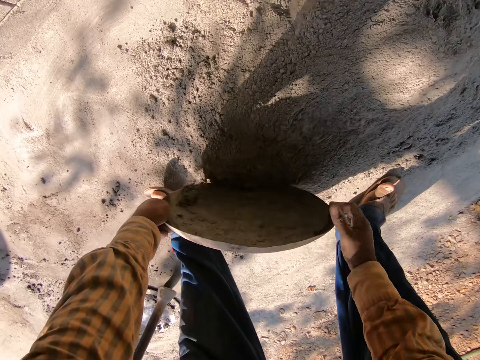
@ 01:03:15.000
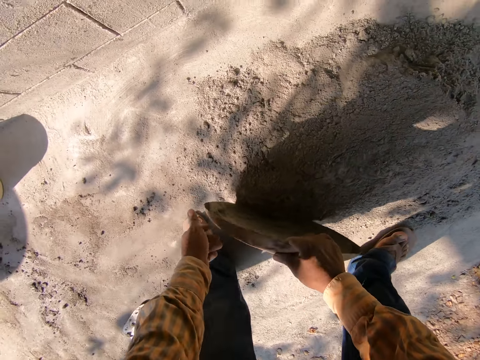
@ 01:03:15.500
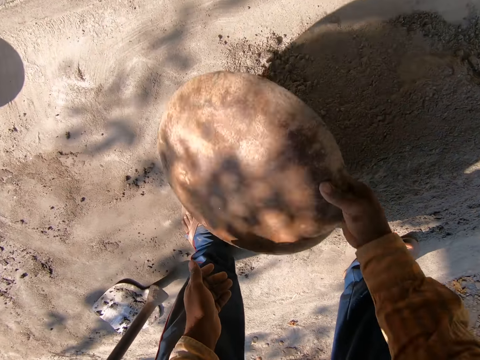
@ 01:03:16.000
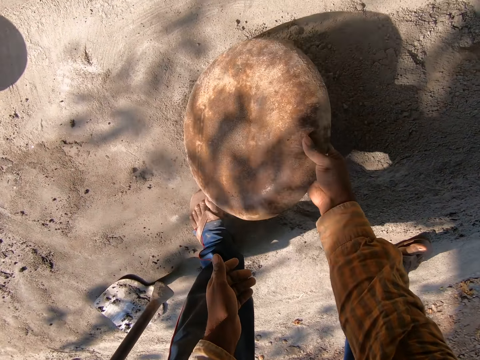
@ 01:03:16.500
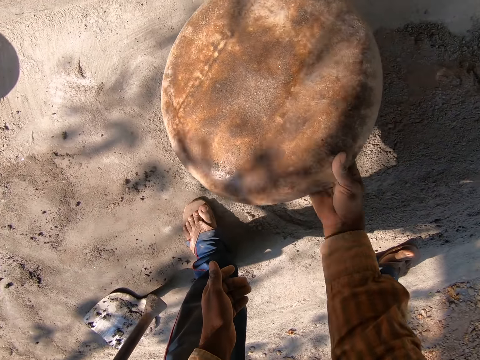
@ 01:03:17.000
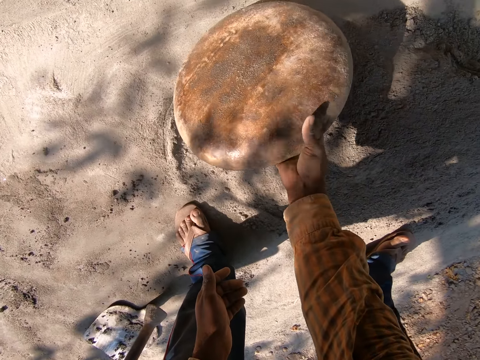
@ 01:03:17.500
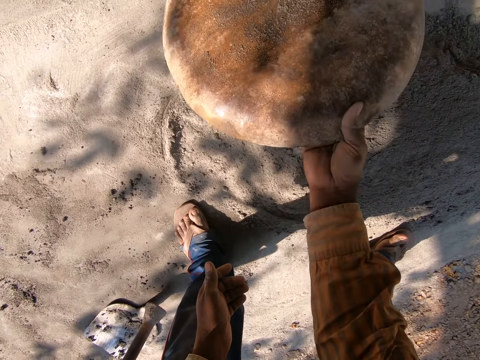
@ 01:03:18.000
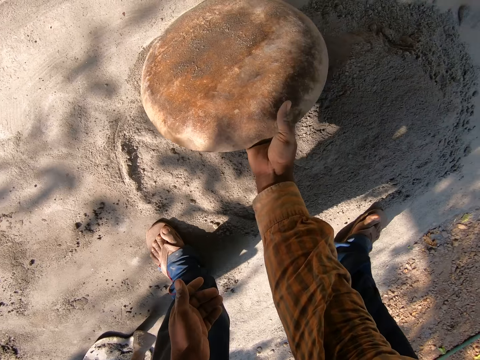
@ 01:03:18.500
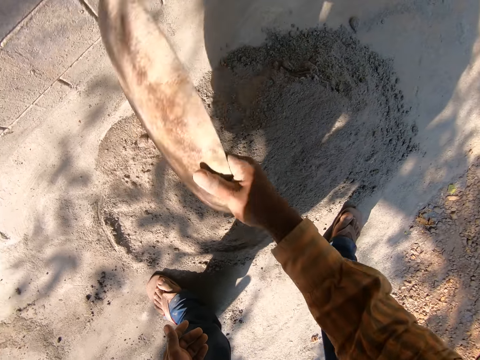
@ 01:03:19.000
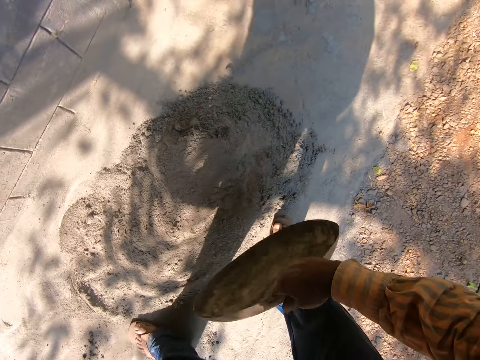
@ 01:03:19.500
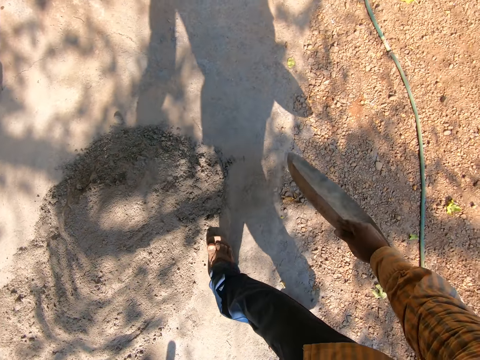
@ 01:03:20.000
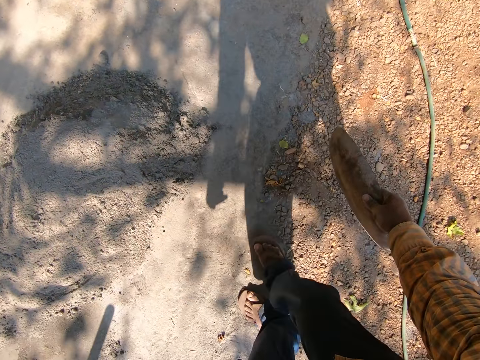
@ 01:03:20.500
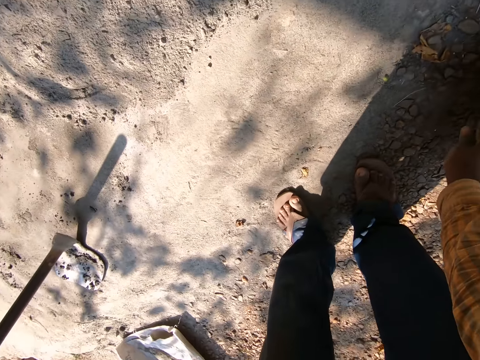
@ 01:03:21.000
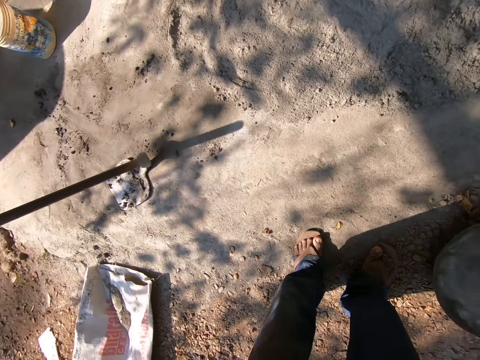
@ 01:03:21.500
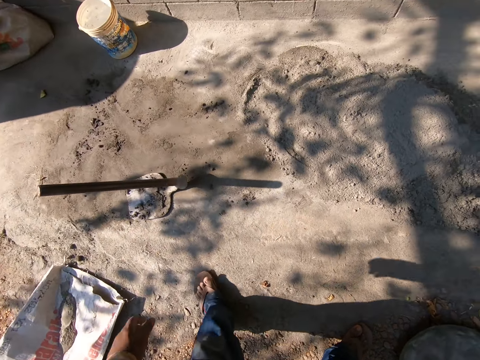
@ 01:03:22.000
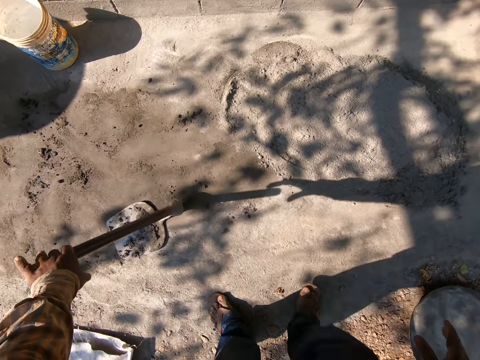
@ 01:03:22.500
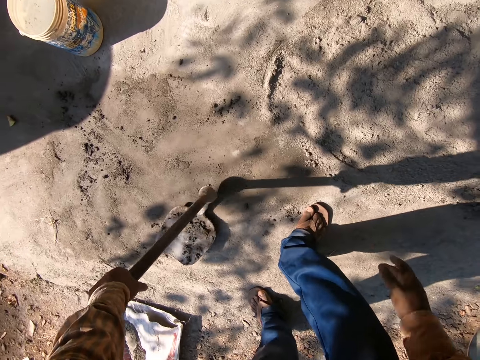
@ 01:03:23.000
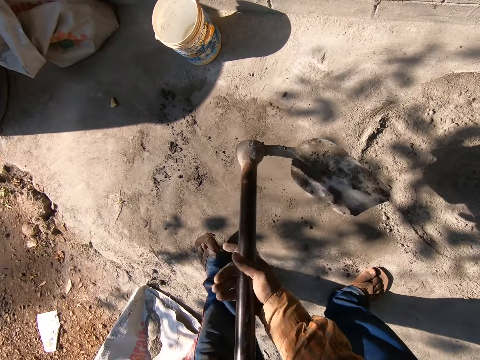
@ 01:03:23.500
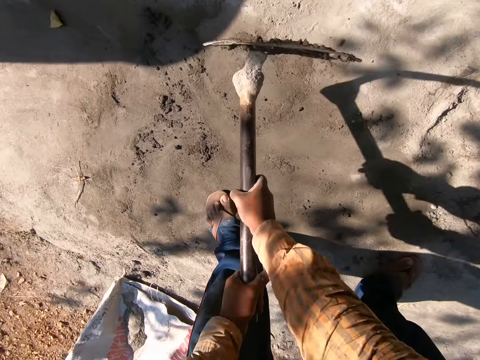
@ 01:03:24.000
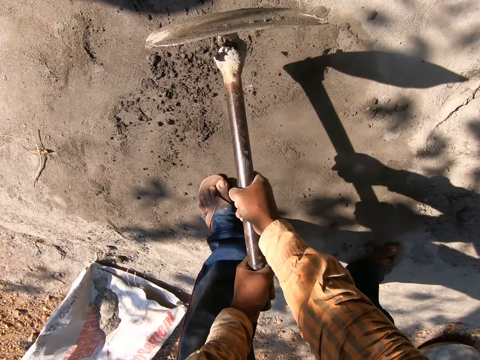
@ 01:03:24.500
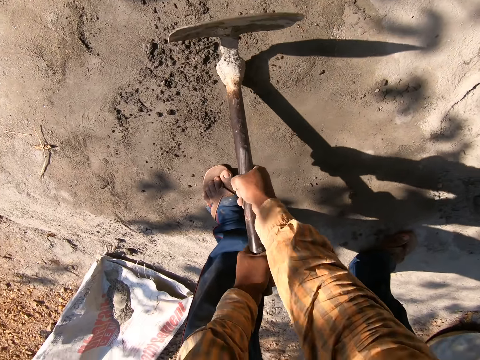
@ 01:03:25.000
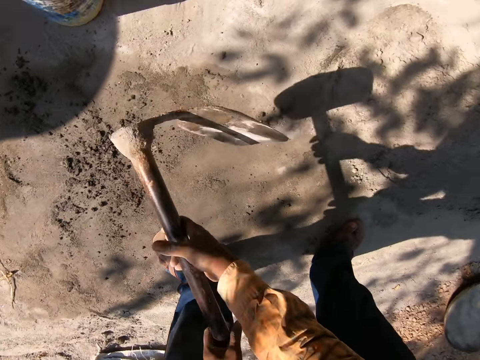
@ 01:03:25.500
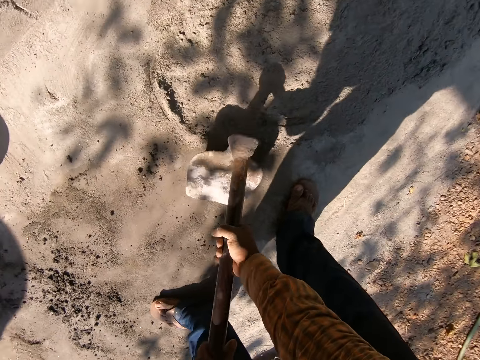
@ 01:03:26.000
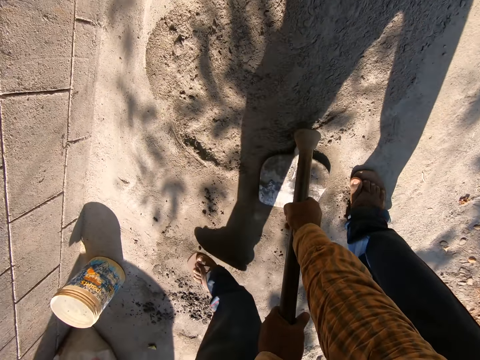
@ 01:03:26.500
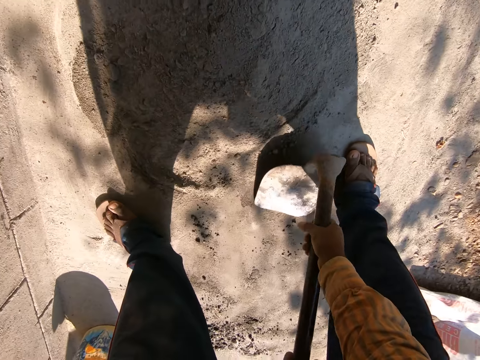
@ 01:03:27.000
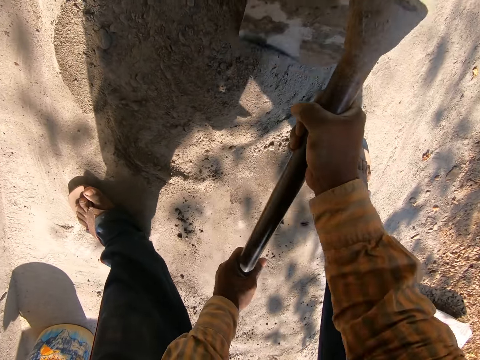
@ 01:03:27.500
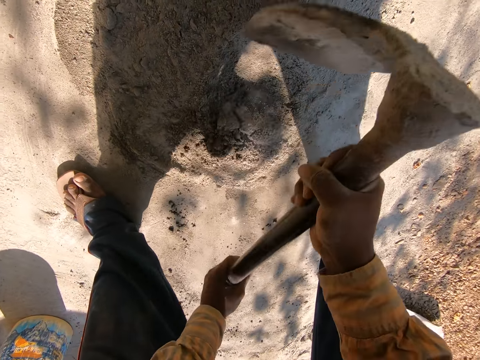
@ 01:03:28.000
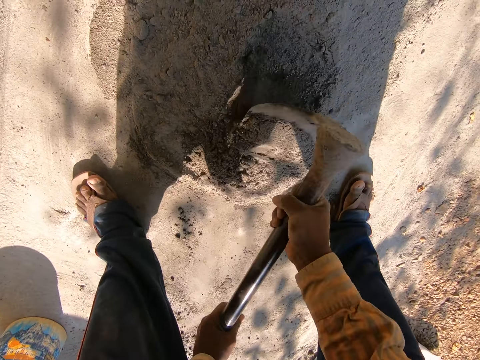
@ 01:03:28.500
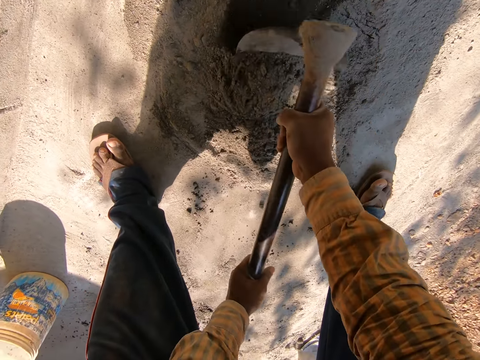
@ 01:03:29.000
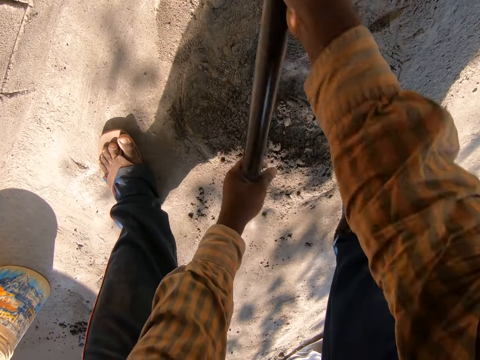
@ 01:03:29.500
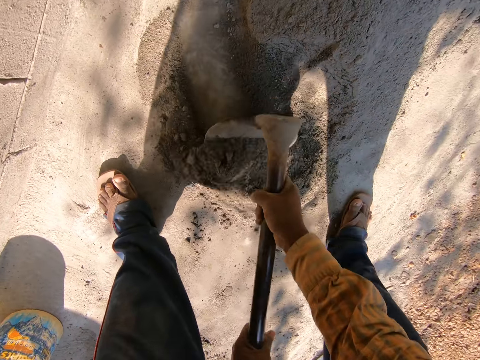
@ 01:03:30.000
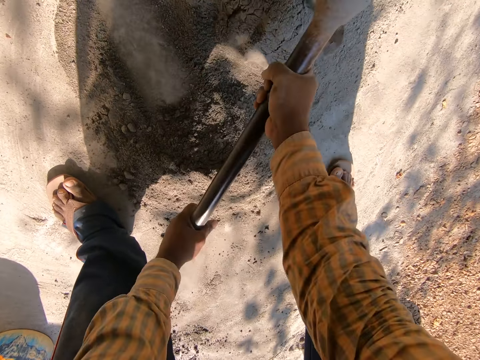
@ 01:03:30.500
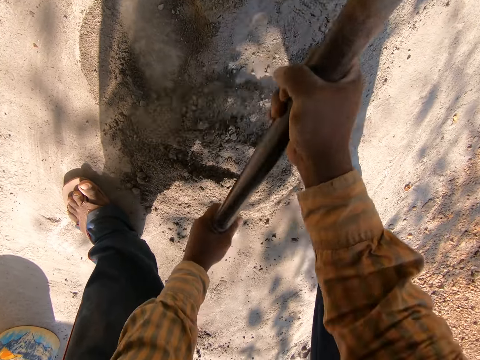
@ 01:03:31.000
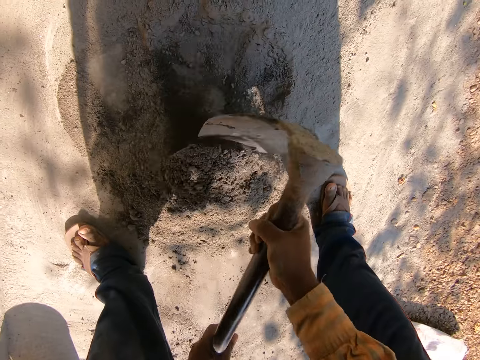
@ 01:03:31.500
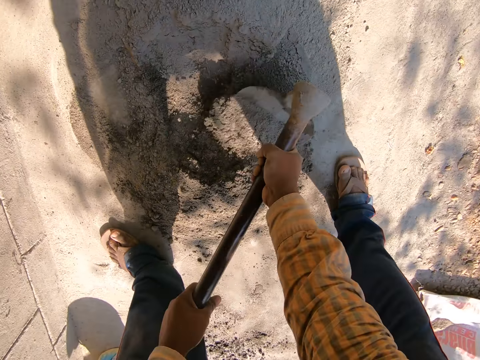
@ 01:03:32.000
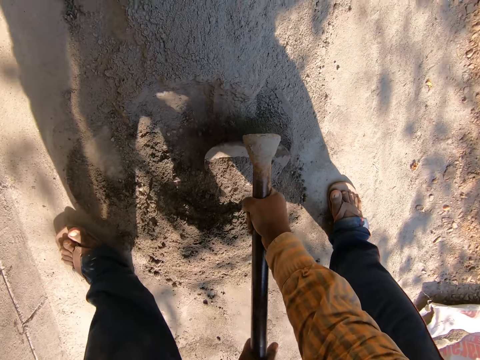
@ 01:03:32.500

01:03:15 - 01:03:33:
The camera wearer turns the head pan. He hits the head pan in his right hand on the floor. He moves around. He drops the pan in his right hand on the floor. He moves around. He picks up a hoe from the floor with his left hand. He holds the hoe with both hands. He hits the hoe in both hands on the floor. He moves around. He mixes cement on the ground with the hoe. He digs sand on the floor with the hoe in both hands.

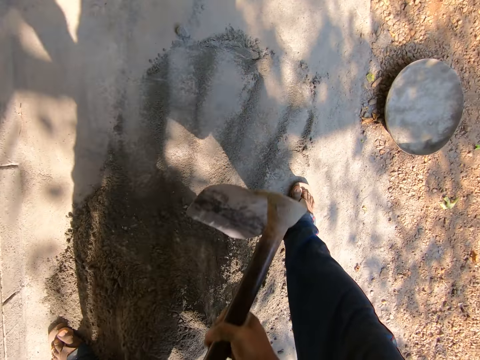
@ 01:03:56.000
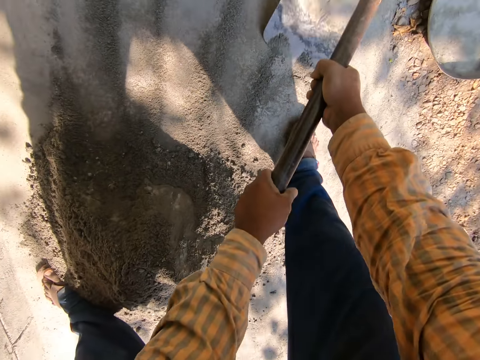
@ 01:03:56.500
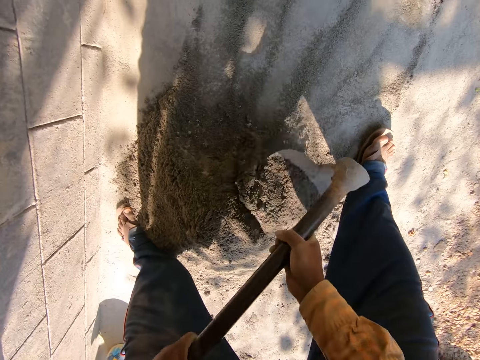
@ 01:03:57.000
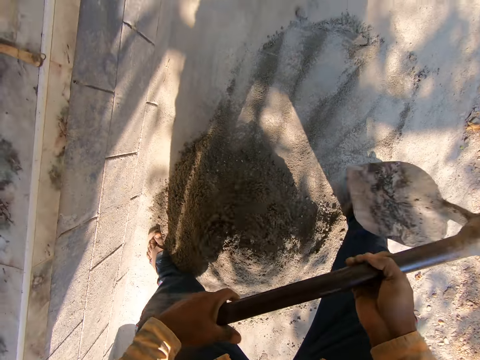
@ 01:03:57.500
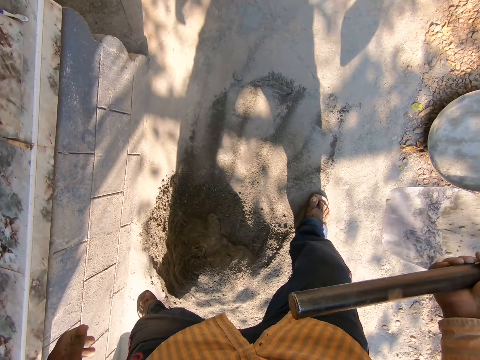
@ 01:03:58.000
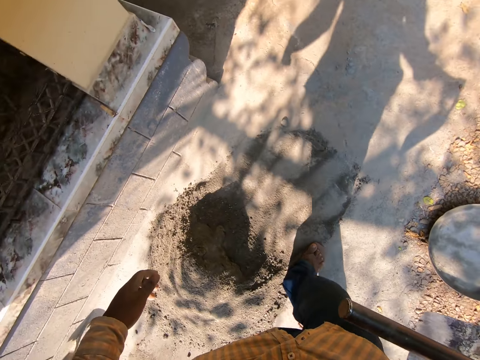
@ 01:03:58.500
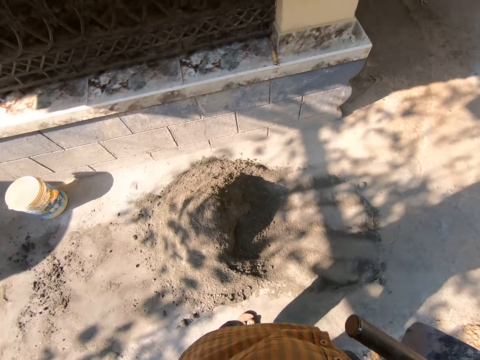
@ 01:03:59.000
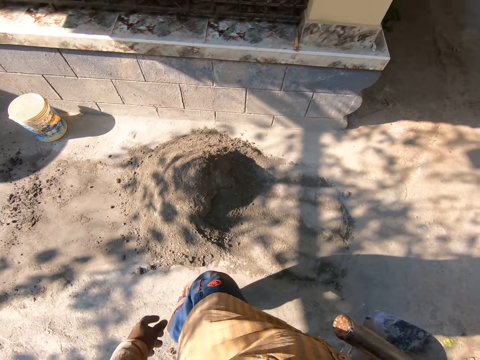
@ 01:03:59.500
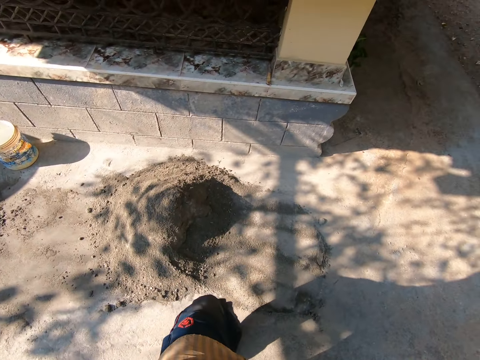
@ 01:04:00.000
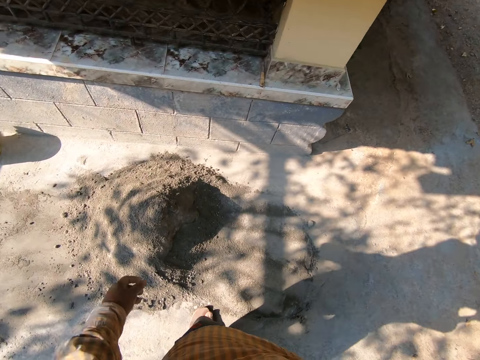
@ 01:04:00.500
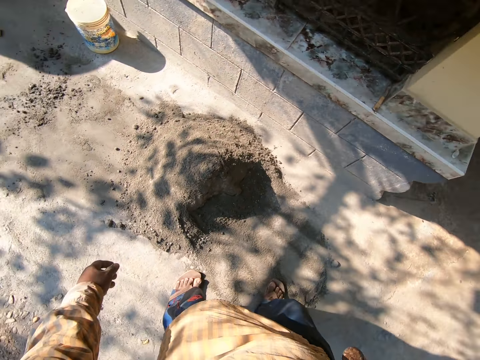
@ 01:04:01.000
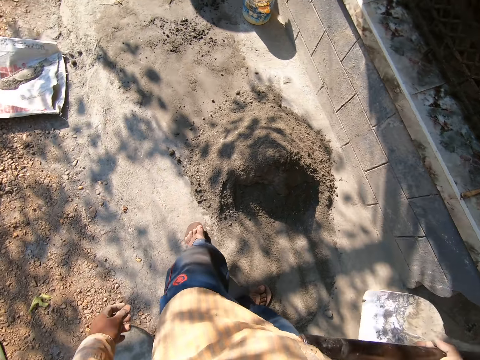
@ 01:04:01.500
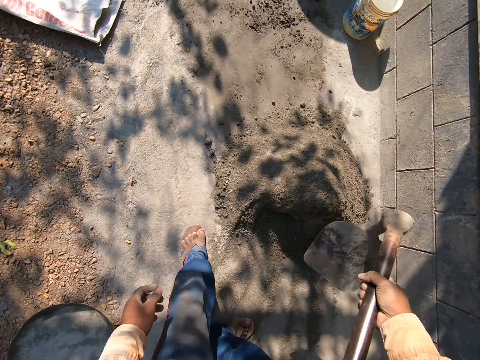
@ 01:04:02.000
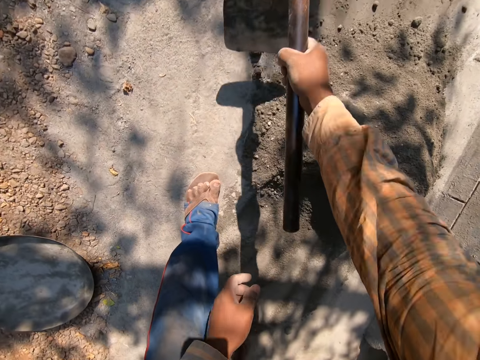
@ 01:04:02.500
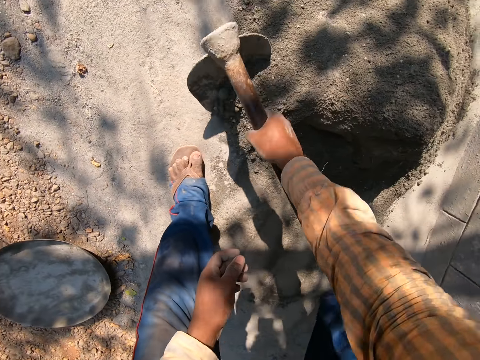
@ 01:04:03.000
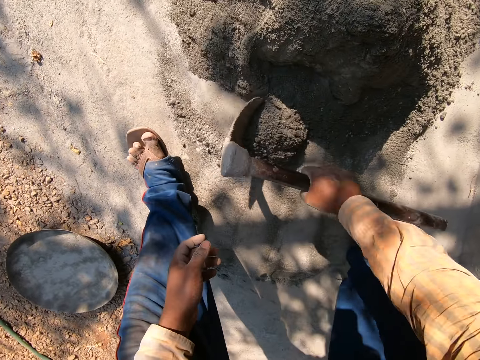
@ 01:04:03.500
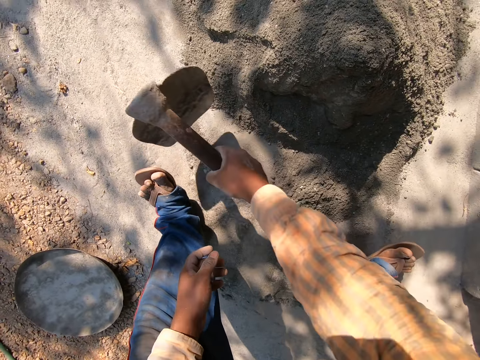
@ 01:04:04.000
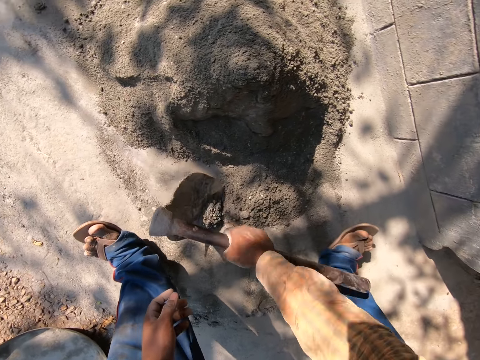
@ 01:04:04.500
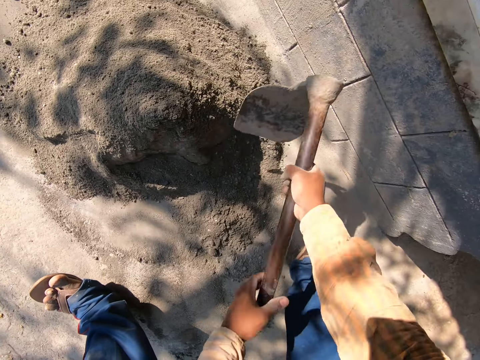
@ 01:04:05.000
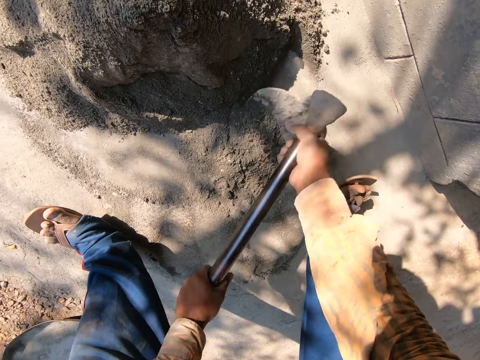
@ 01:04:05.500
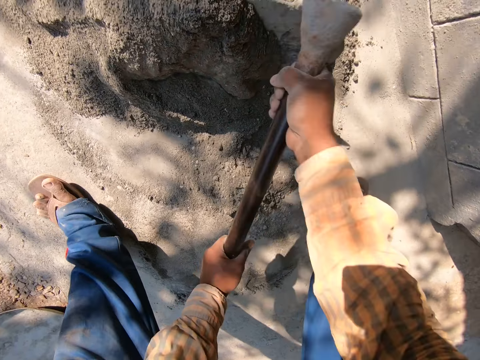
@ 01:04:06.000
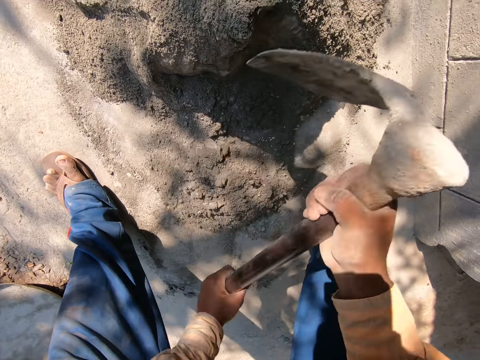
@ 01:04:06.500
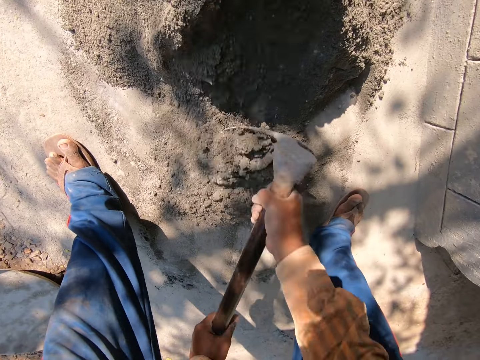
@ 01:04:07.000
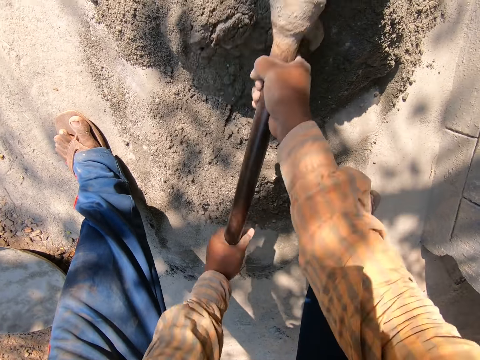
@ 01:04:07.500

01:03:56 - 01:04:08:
The camera wearer moves around. They mix cement on the ground with a hoe.
